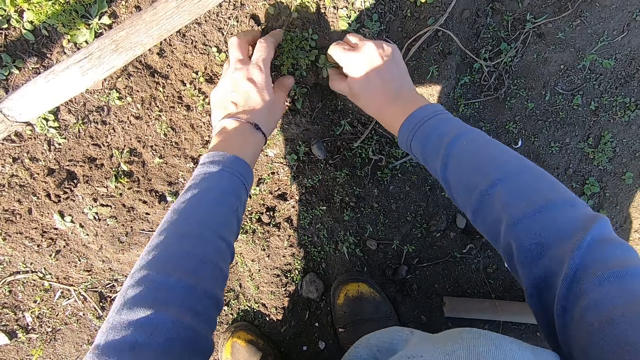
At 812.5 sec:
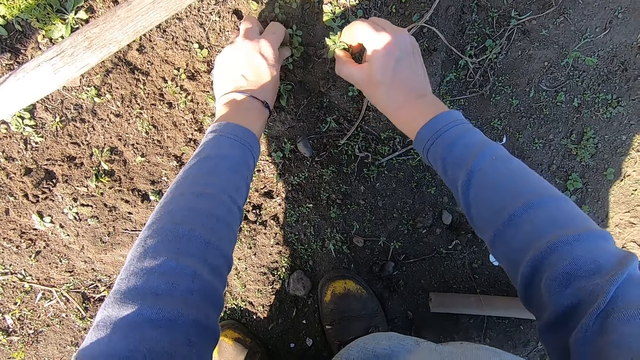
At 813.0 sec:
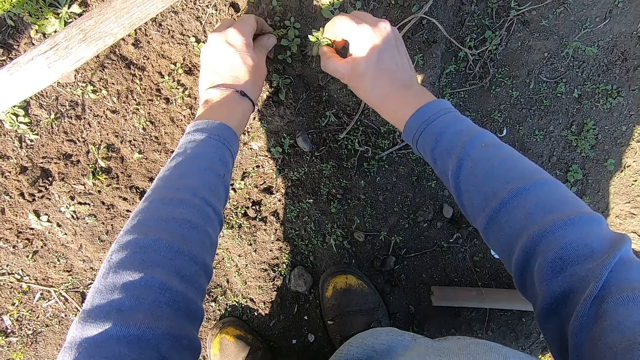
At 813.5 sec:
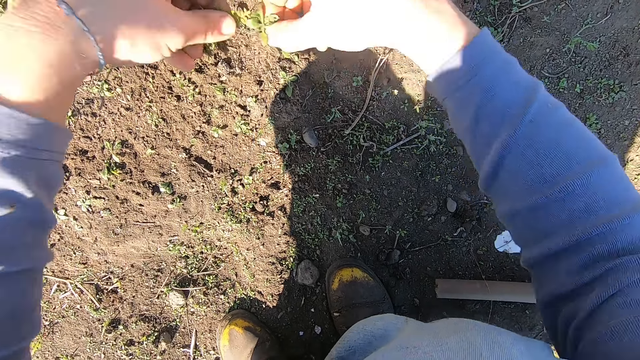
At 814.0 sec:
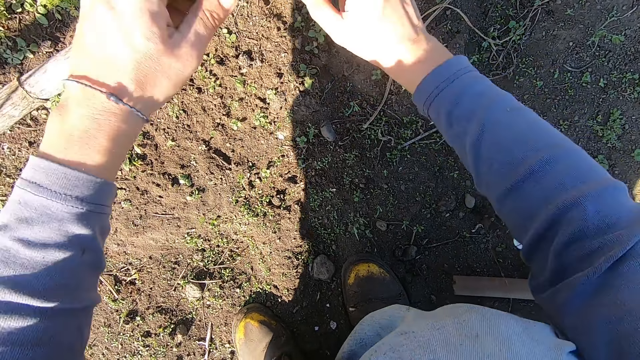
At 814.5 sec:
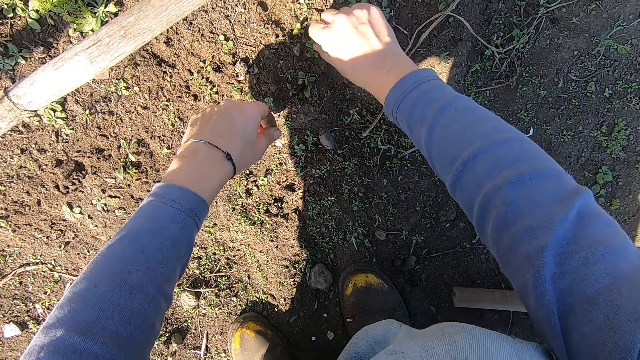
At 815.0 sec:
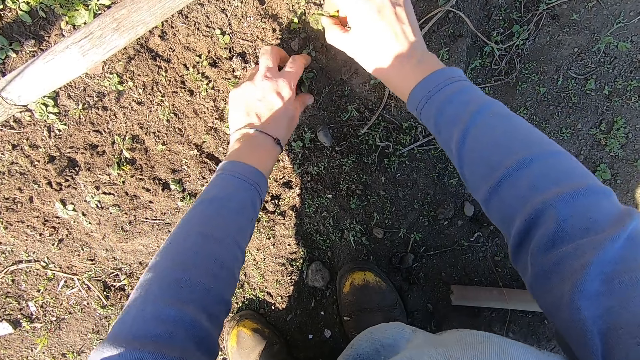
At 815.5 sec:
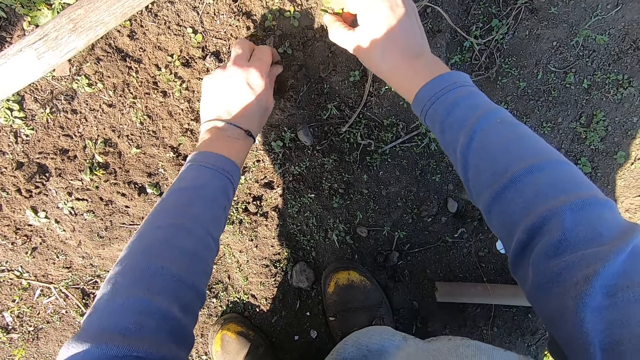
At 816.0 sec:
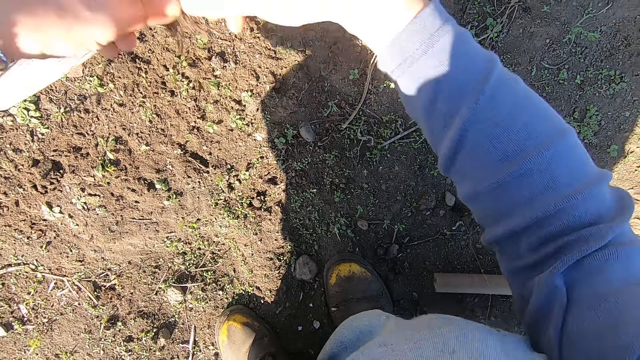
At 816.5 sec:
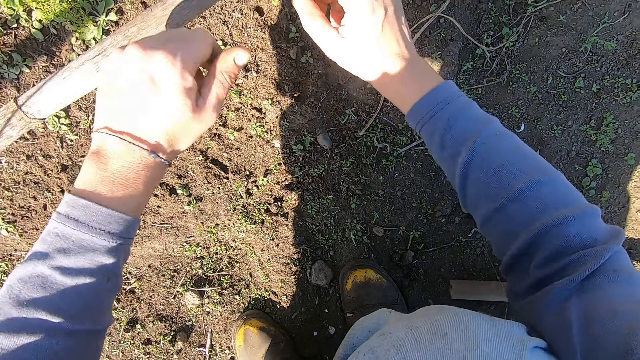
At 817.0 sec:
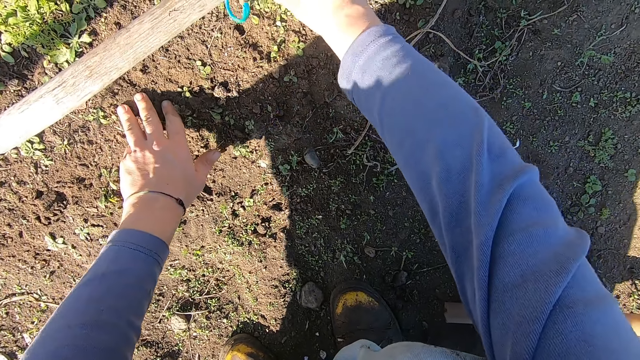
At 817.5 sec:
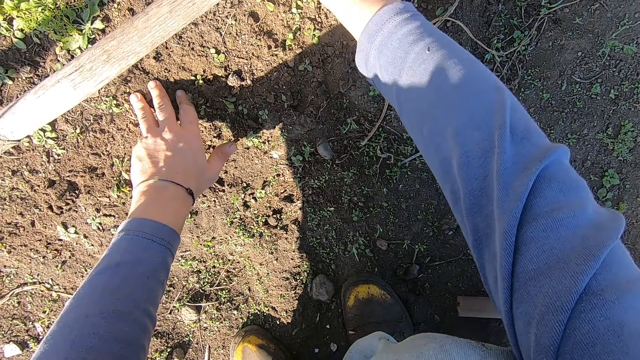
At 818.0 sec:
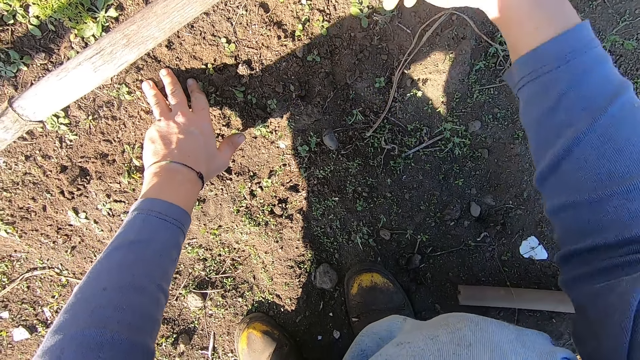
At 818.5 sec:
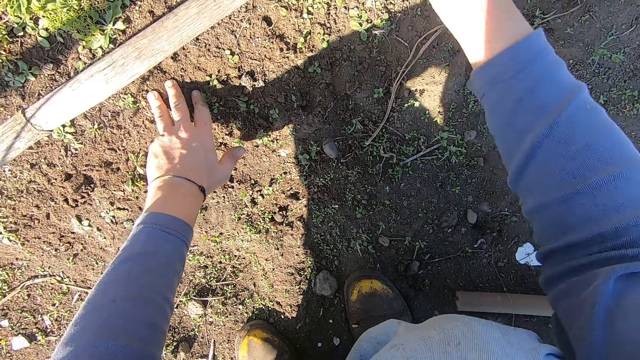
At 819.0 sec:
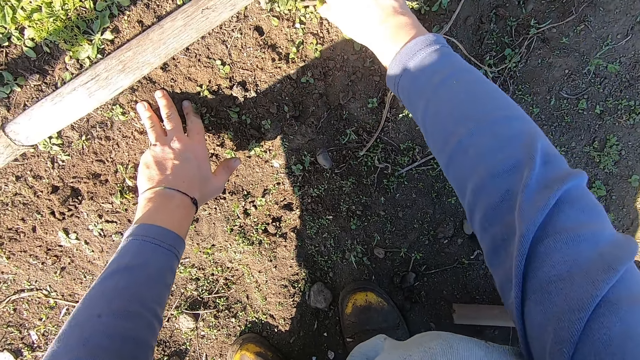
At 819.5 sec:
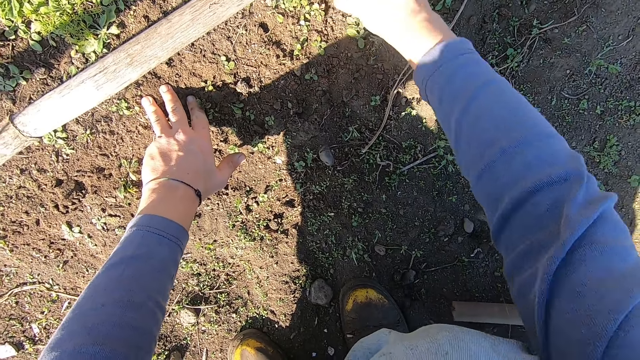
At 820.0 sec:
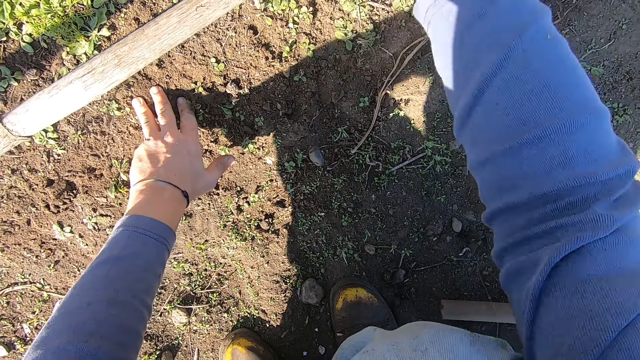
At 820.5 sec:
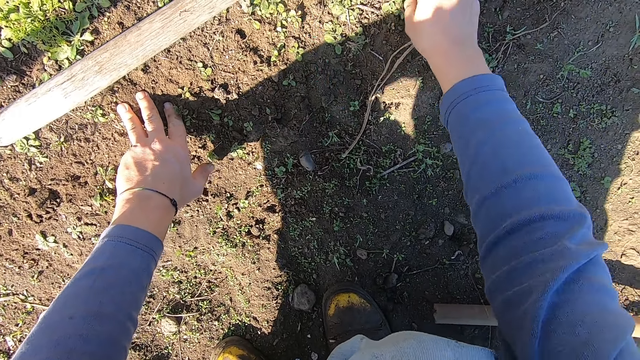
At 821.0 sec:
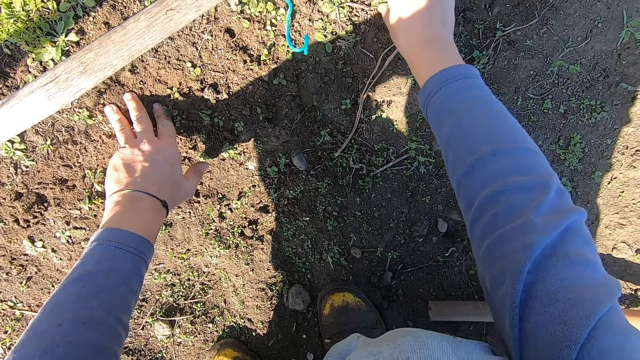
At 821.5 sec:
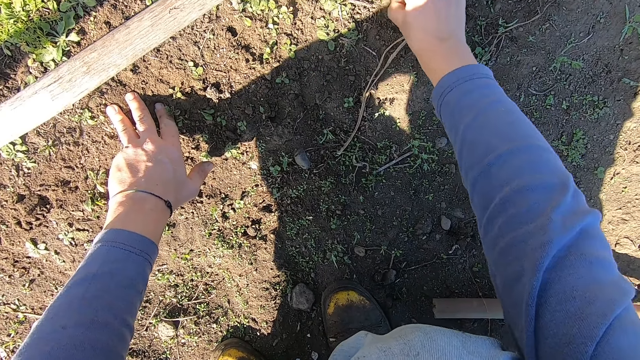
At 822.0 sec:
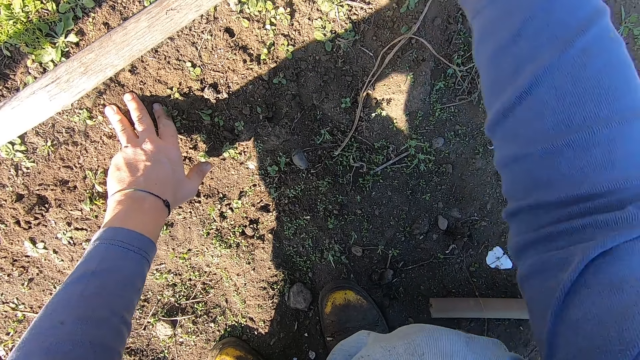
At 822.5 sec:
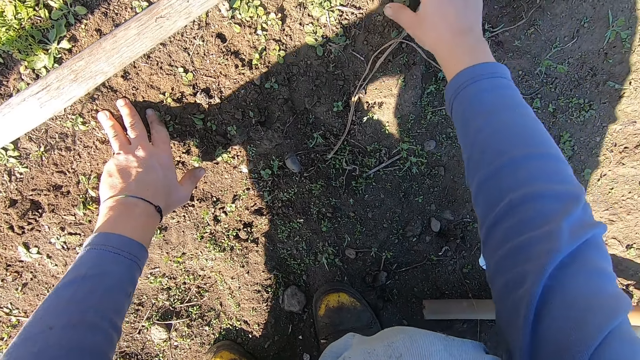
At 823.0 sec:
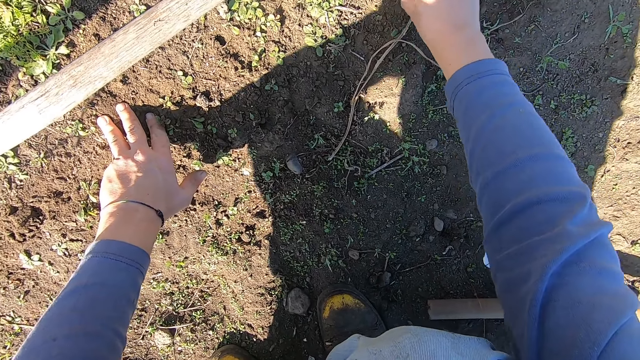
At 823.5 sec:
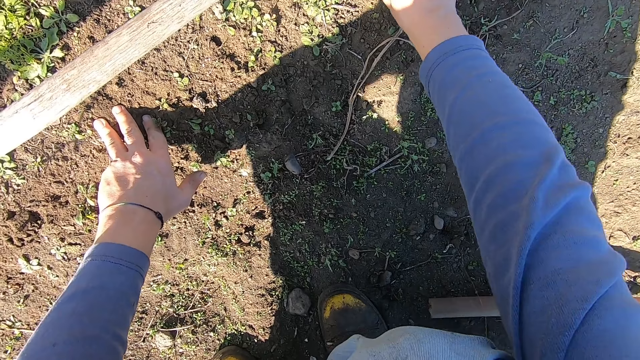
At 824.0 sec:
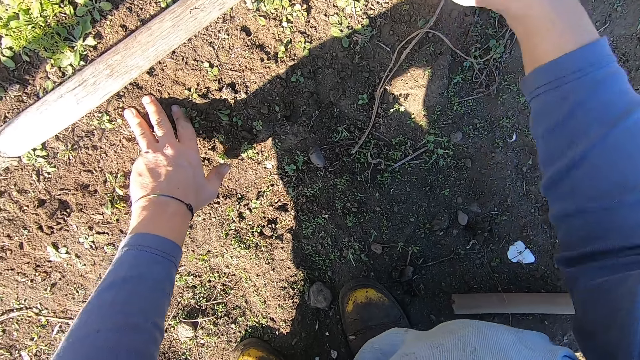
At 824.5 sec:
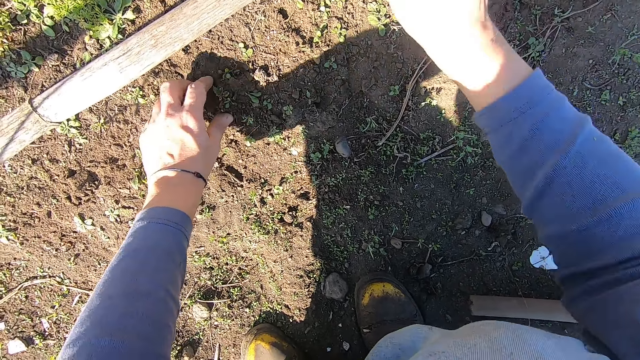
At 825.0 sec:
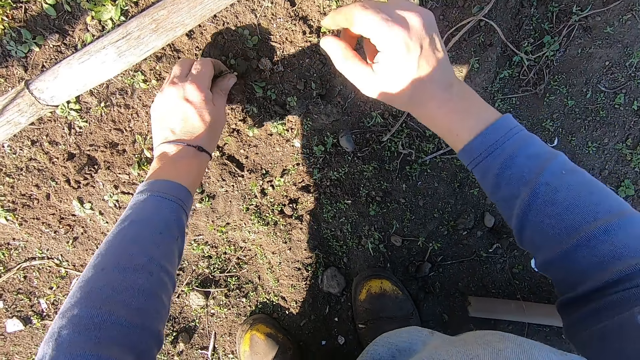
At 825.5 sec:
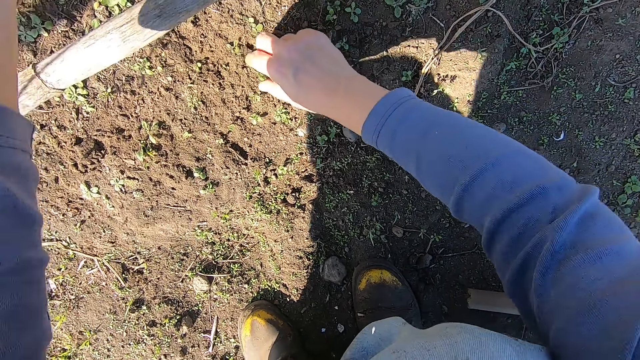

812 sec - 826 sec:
The camera wearer removes a weed plant from the ground with his left hand. He throws the weed plants in both hands away. He removes a weed plant from the ground with his right hand. He removes a weed plant from the ground with his left hand. He throws the weed plants in both hands away. He places both hands on the ground. He uproots plants with a hand. He moves his right hand. He throws plants away with a hand. He removes a weed plant from the ground with his right hand. He throws away the weed plant in his right hand. He removes a weed plant from the ground with his right hand. He throws away the weed plant in his right hand. He removes a weed plant from the ground with his right hand. He moves his right hand. He throws plants away with a hand. He removes a weed plant from the ground with his left hand. He throws the weed in his left hand away.

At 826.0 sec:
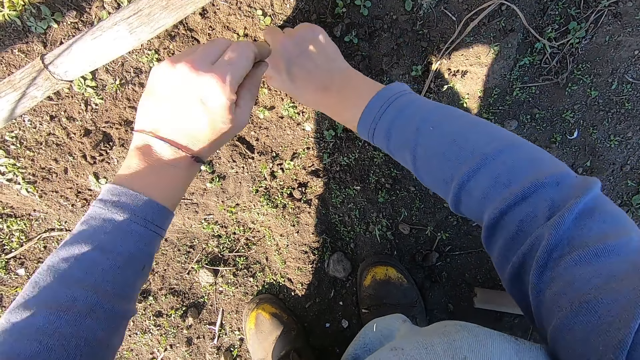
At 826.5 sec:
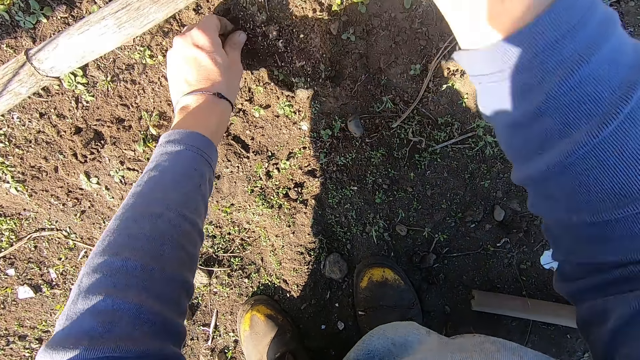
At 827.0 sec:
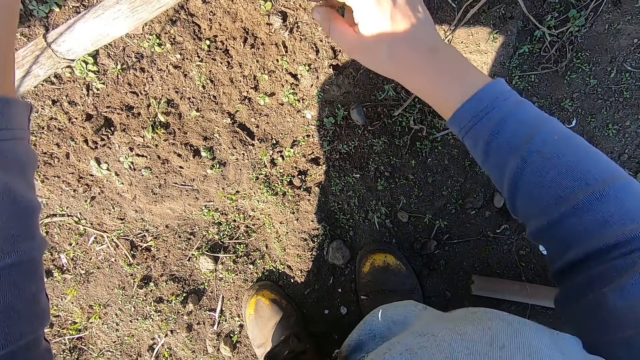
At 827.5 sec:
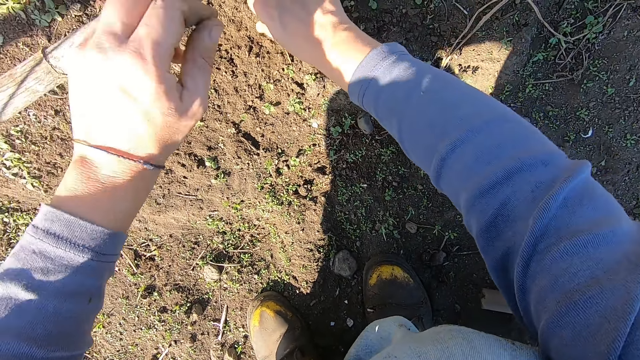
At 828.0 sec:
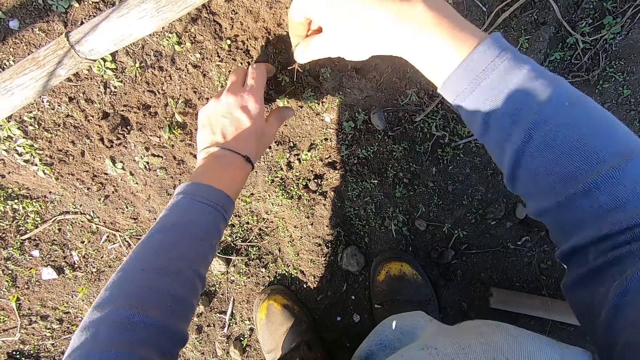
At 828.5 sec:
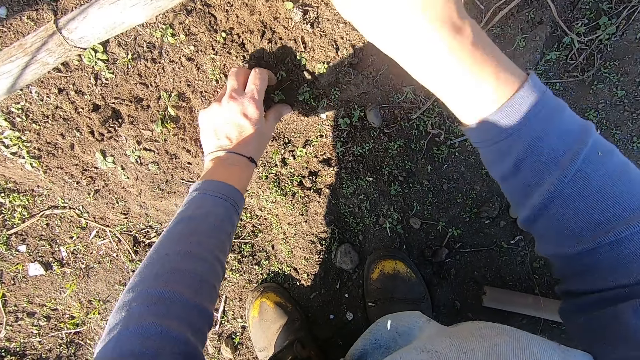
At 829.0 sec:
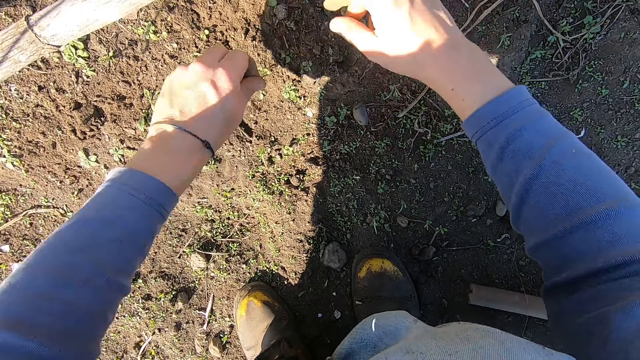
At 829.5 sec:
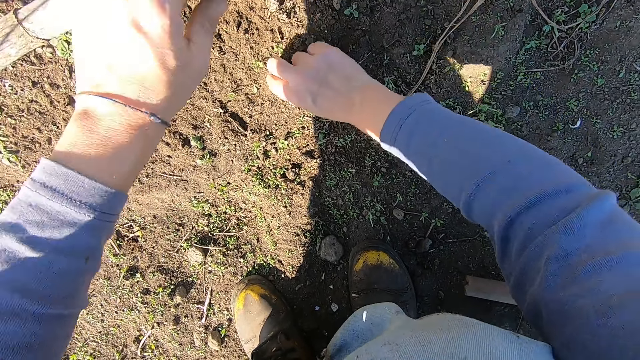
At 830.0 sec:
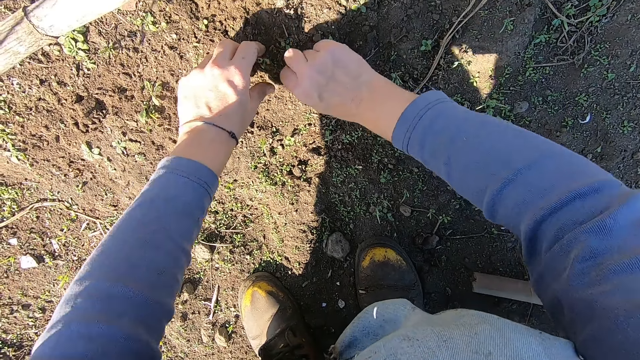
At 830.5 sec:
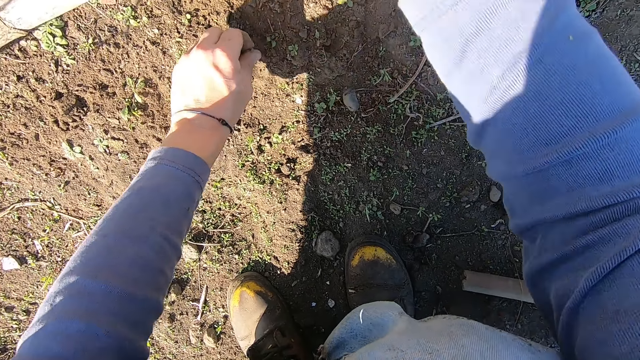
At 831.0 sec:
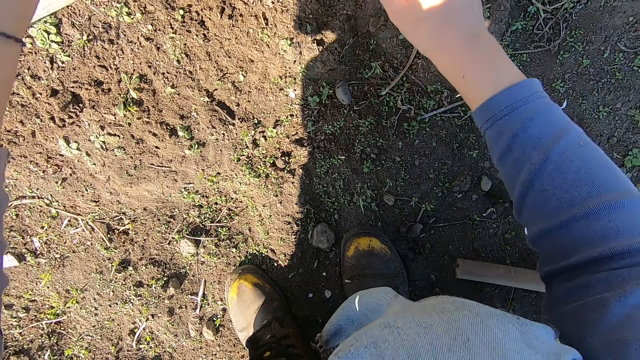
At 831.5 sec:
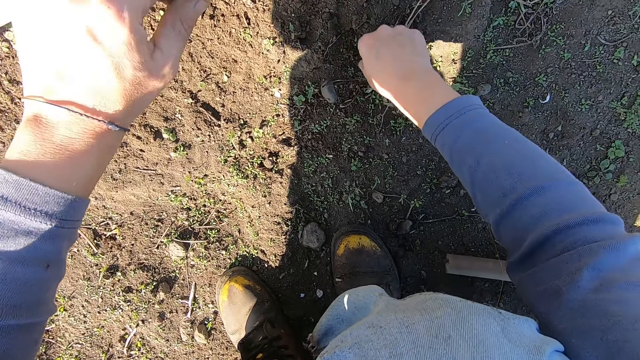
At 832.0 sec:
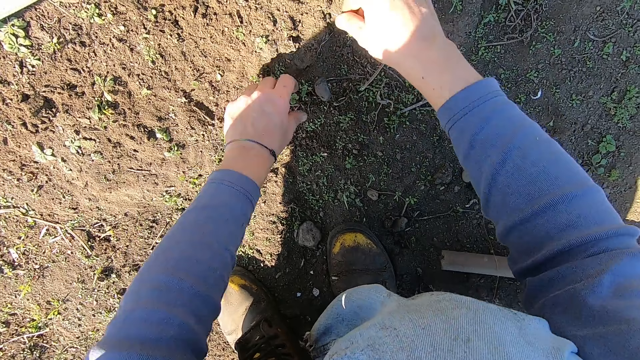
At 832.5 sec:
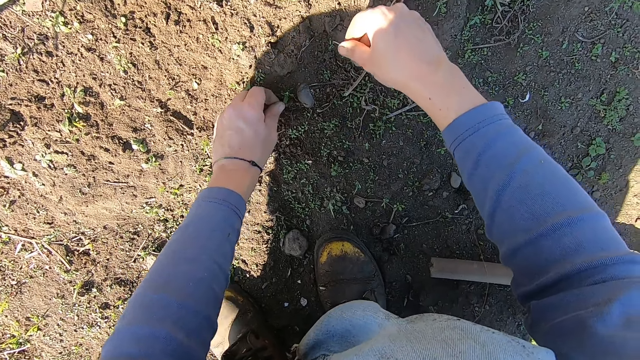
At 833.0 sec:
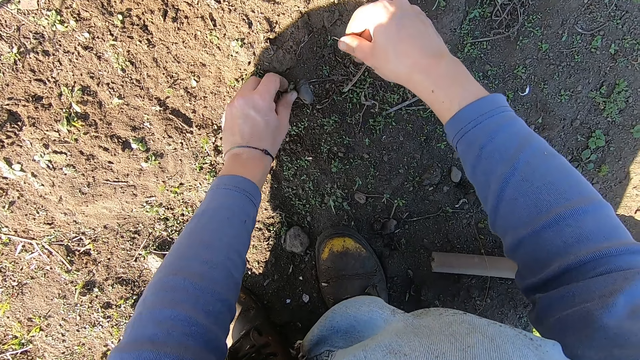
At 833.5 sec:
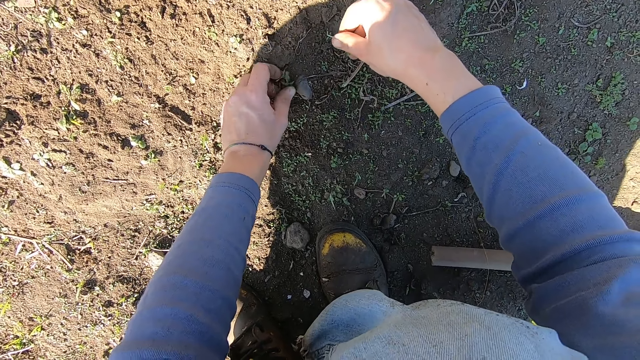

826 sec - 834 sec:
The camera wearer removes weeds from the ground with his right hand. He removes weeds from the ground with his left hand. He throws the weed in his right hand away. He throws the weed in his left hand away. He removes weeds from the ground with his right hand. He throws the weed in his right hand away. He removes weeds from the ground with his left hand. He throws the weed in his left hand away. He removes weeds from the ground with his right hand. He throws the weed in his right hand away. He removes weeds from the ground with his left hand. He throws the weed in his left hand away. He removes weeds from the ground with his right hand. He removes weeds from the ground with his left hand. He throws the weed in his left hand away.
